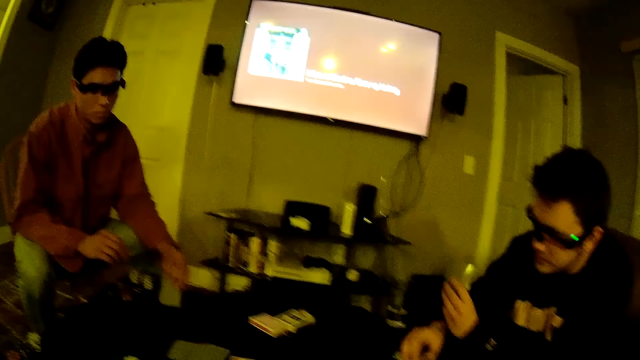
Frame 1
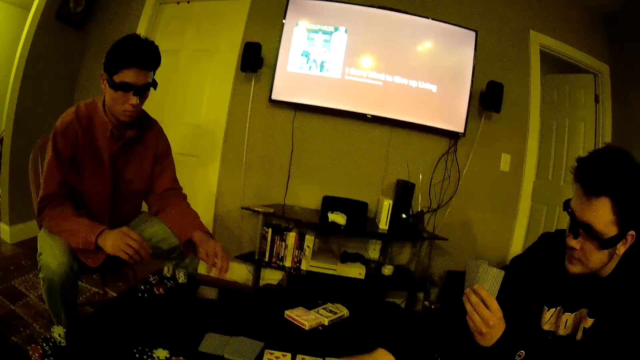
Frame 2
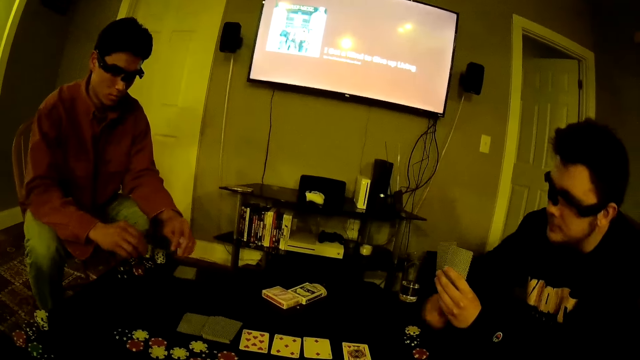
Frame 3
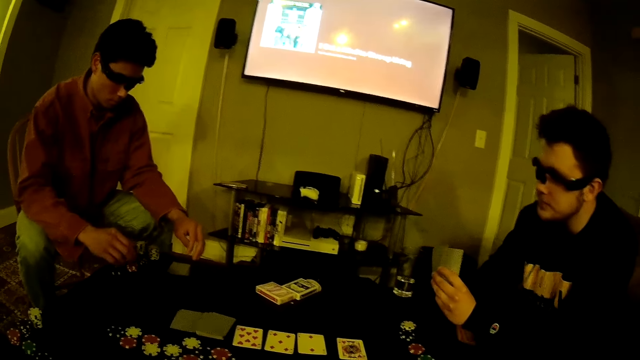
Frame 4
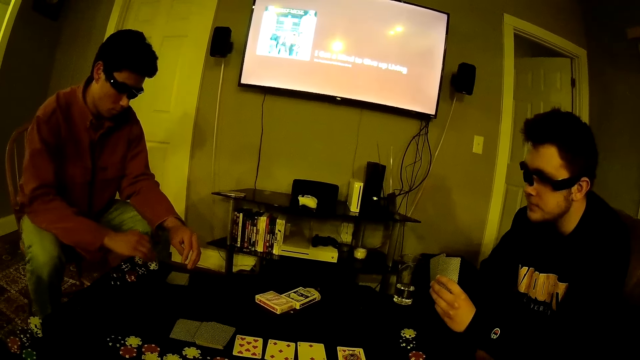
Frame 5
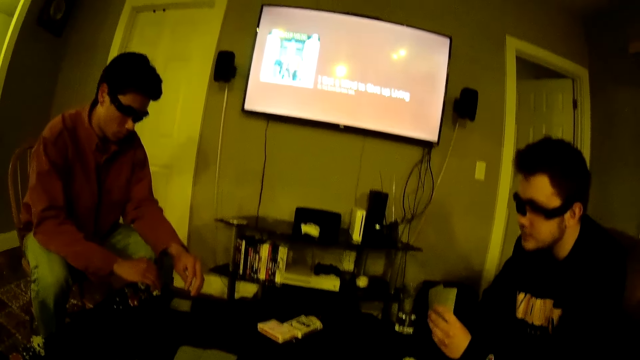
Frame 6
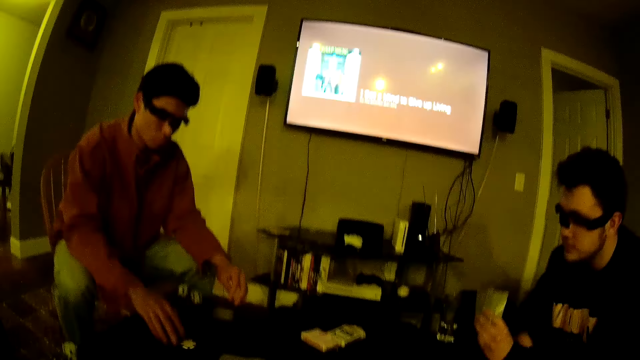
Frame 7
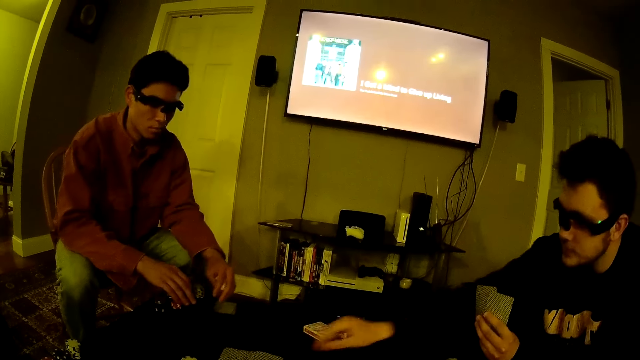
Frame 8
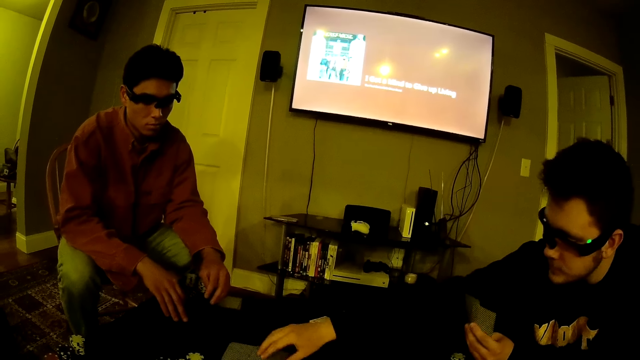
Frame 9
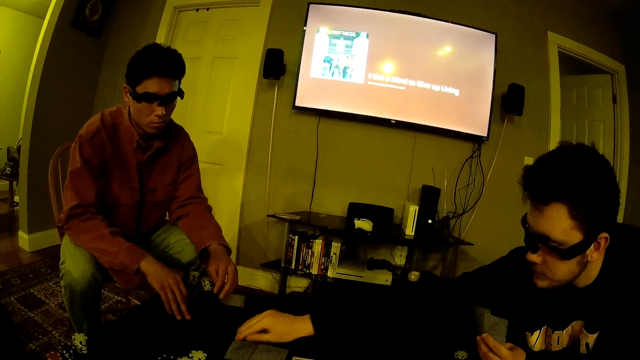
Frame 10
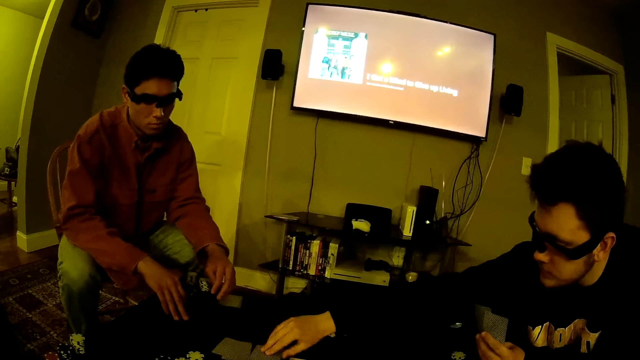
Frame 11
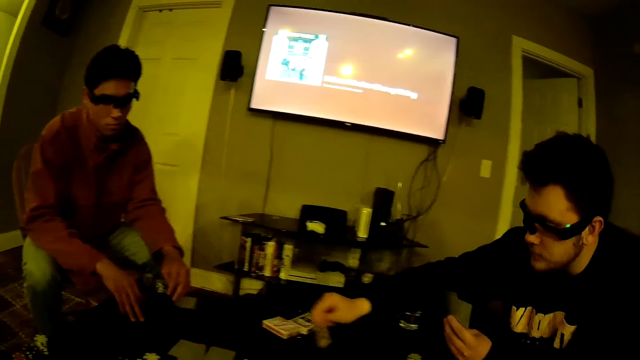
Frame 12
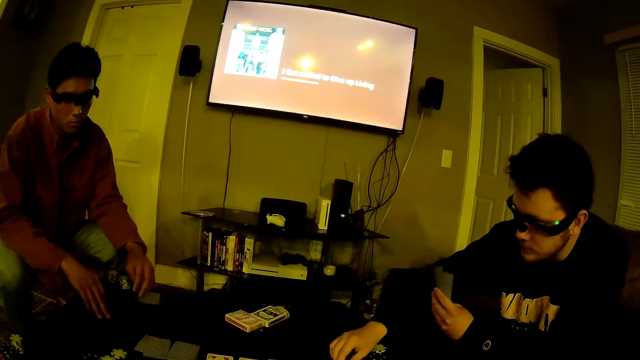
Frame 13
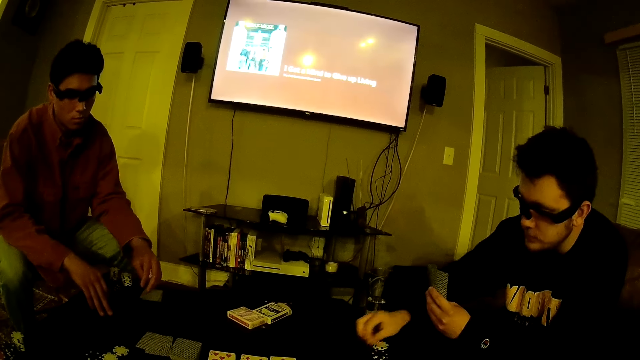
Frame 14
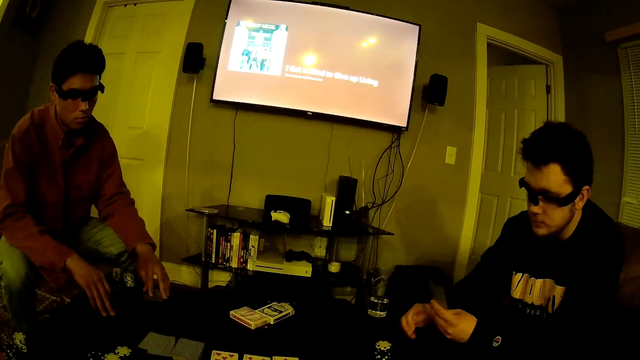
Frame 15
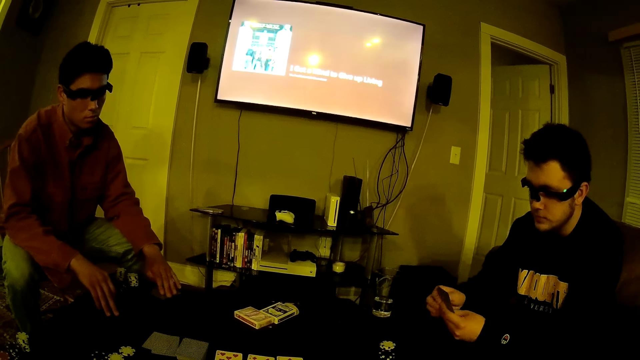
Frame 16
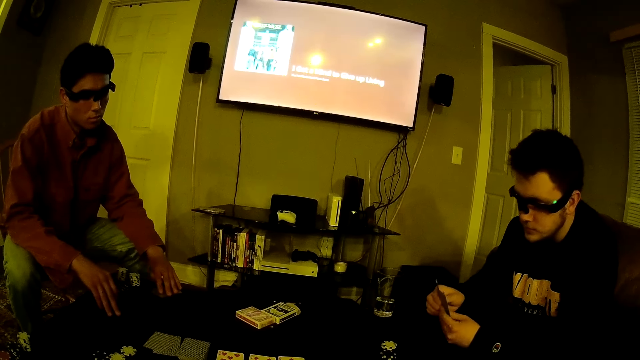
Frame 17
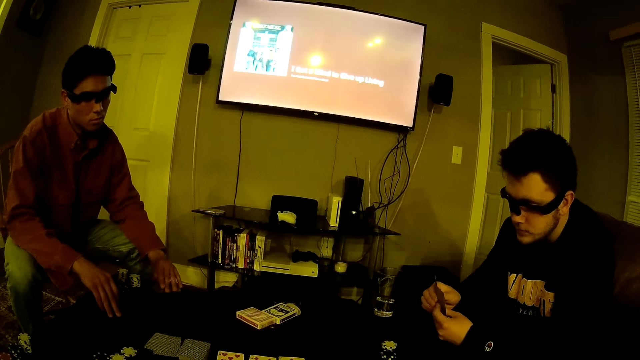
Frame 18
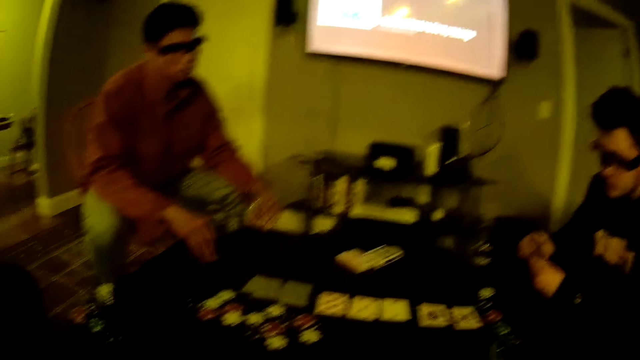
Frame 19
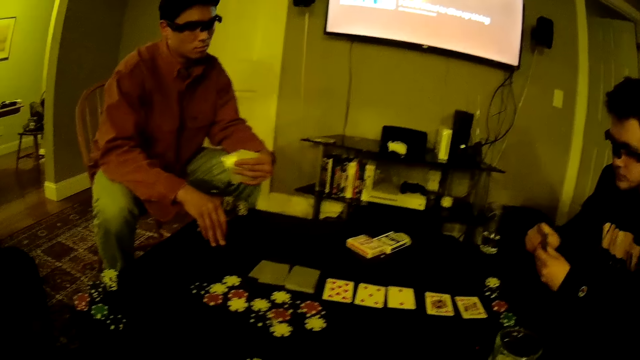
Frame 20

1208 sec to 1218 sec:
A man picks a poker chip from the table with his right hand. Another man drops a card on the table with his left hand. The first man drops the poker chip on the table with his right hand. The camera wearer looks around the house. The other man picks a poker chip from the pile of poker chips on the table with his right hand. He drops the poker chip on the table with his right hand. The first man picks a card from the pile of cards on the table with his right hand. He drops the card on the table with his right hand. He picks a card from the pile of cards on the table with his right hand. He drops the card on the table with his right hand. The other man picks the cards from the table with his right hand.

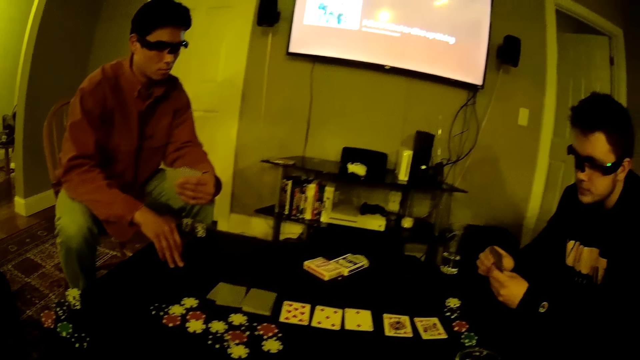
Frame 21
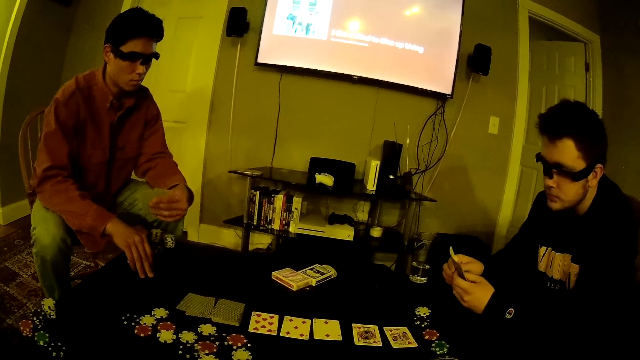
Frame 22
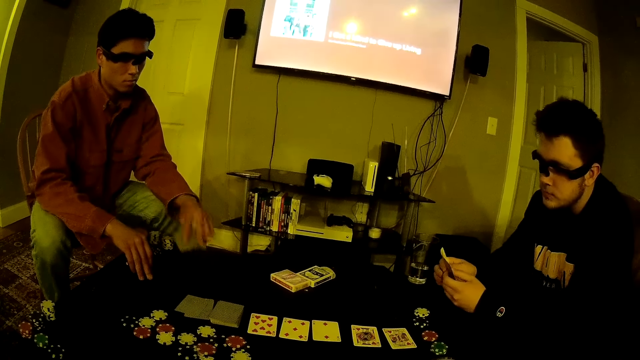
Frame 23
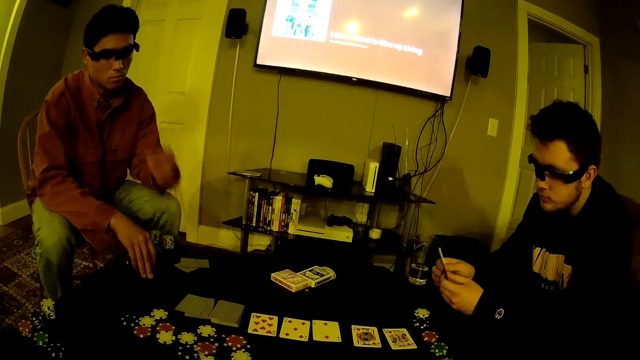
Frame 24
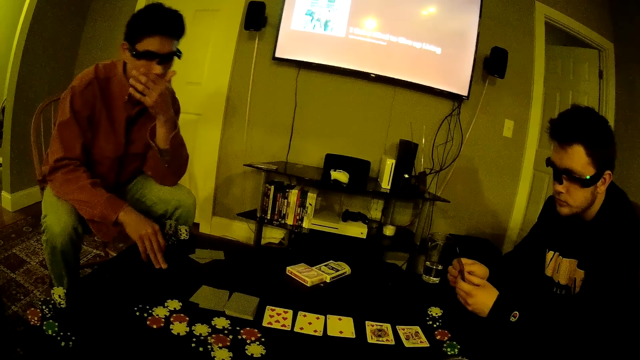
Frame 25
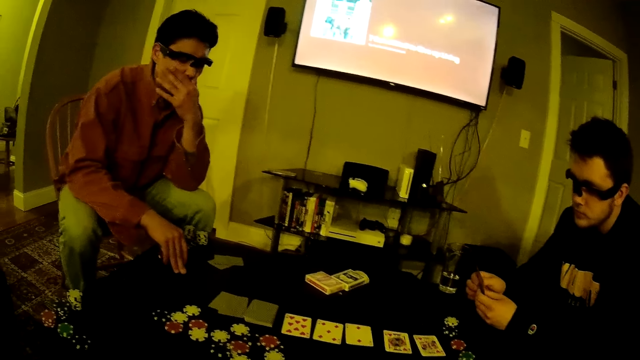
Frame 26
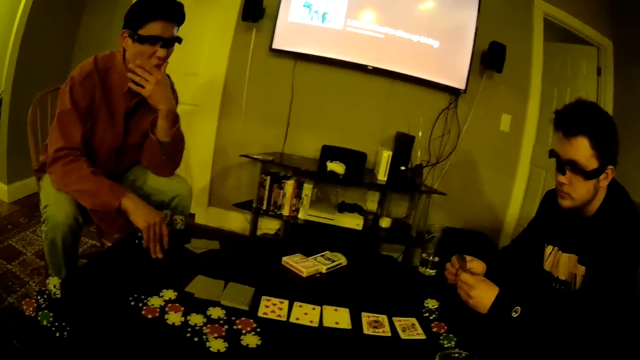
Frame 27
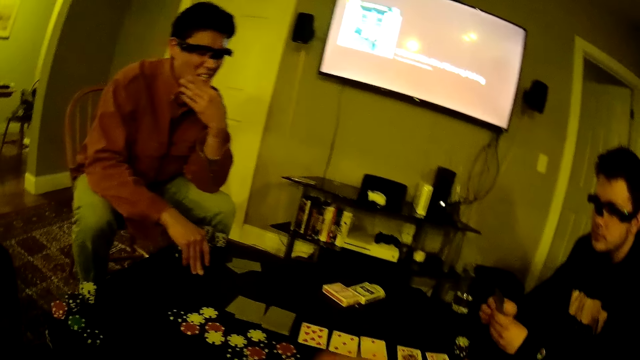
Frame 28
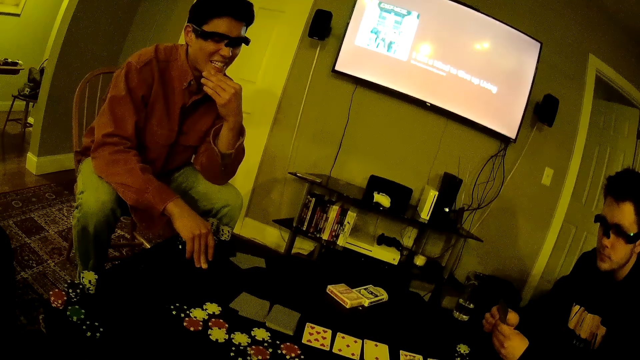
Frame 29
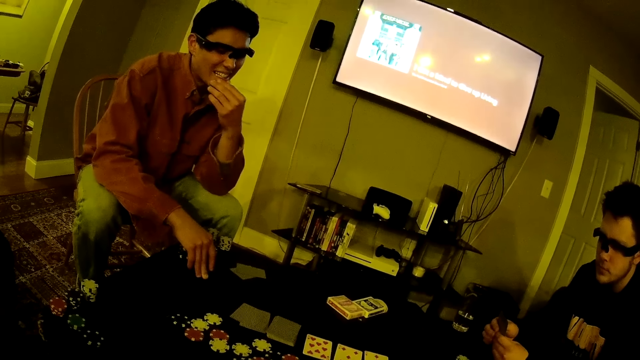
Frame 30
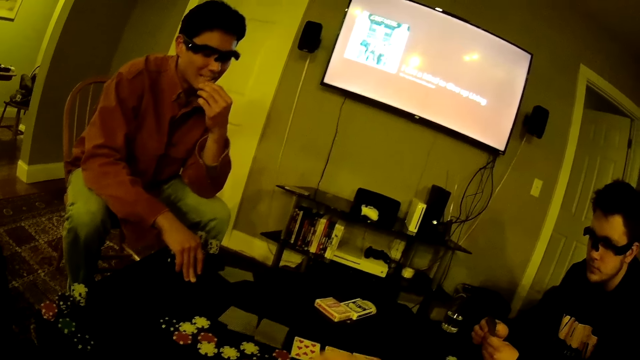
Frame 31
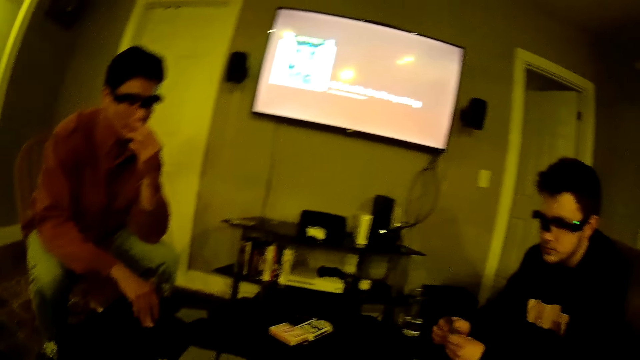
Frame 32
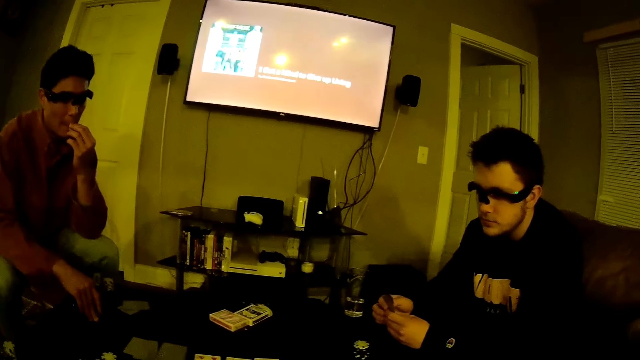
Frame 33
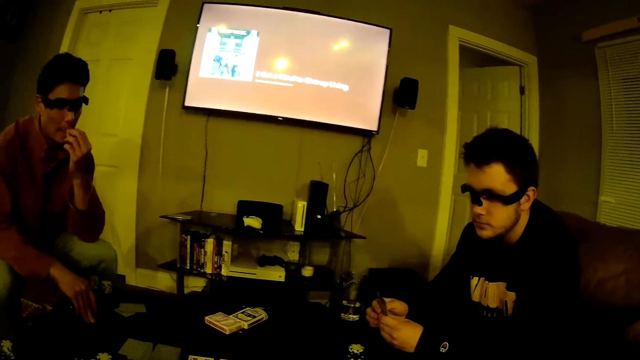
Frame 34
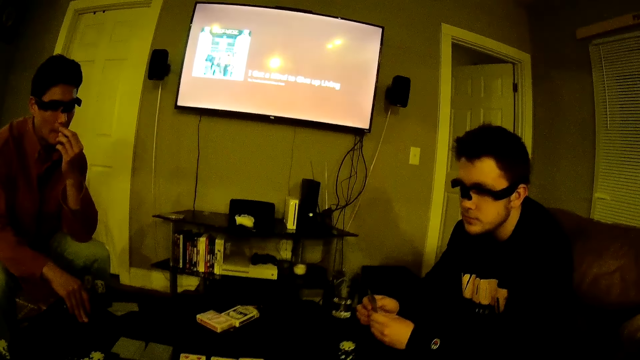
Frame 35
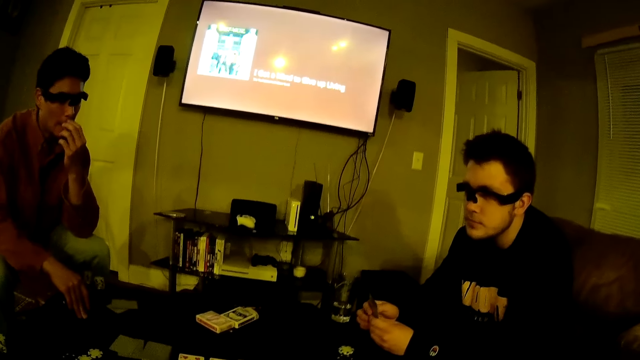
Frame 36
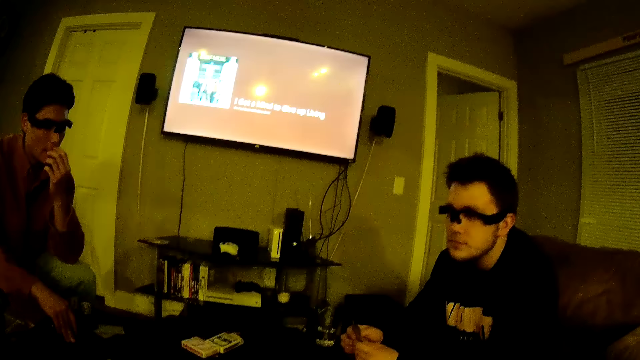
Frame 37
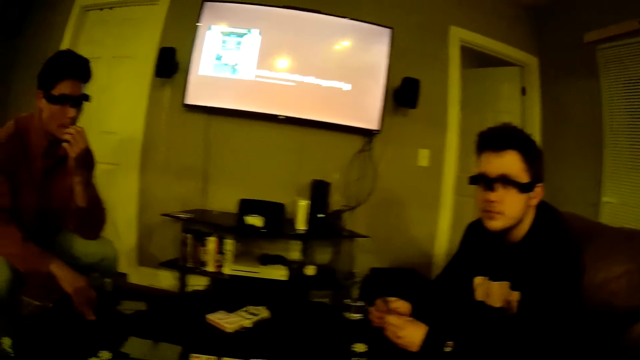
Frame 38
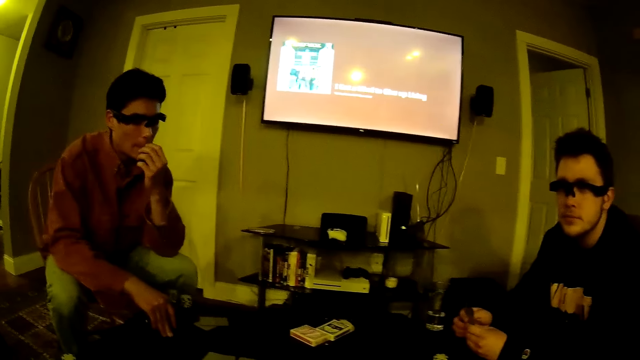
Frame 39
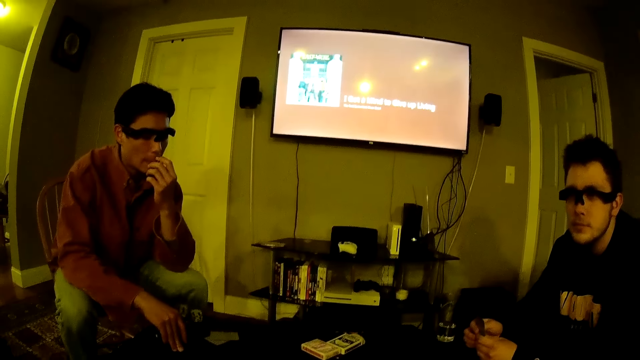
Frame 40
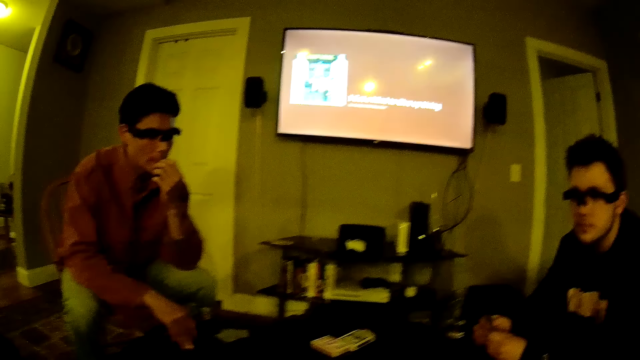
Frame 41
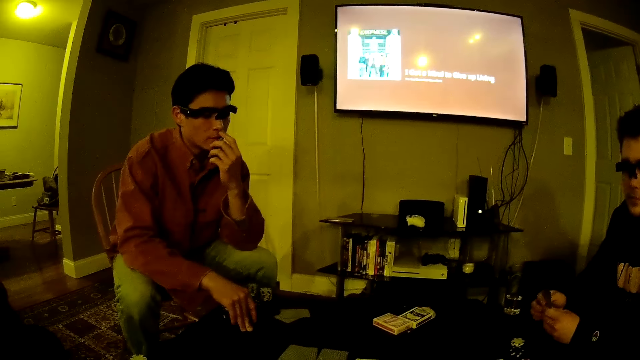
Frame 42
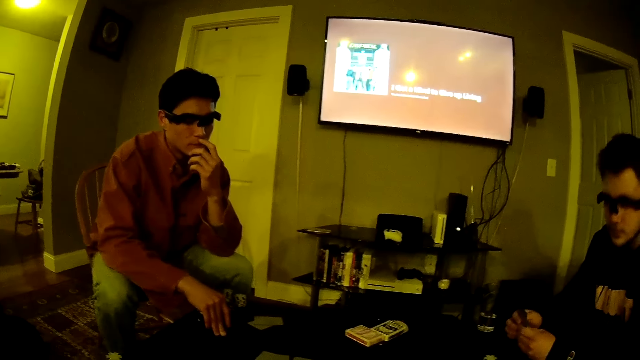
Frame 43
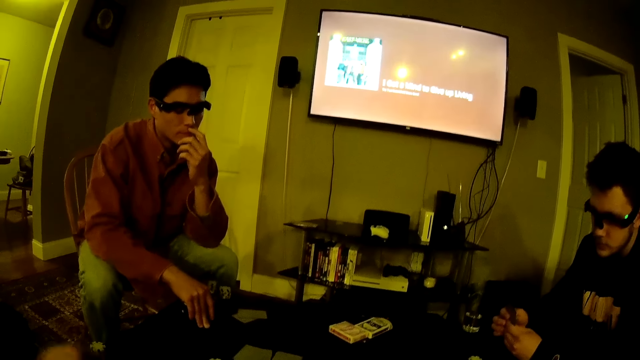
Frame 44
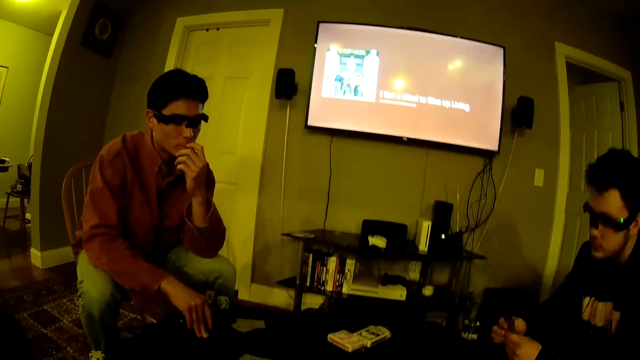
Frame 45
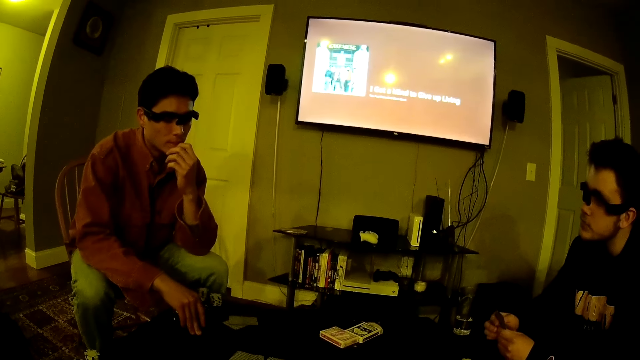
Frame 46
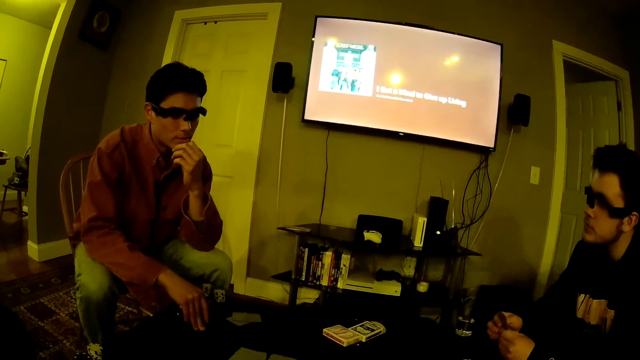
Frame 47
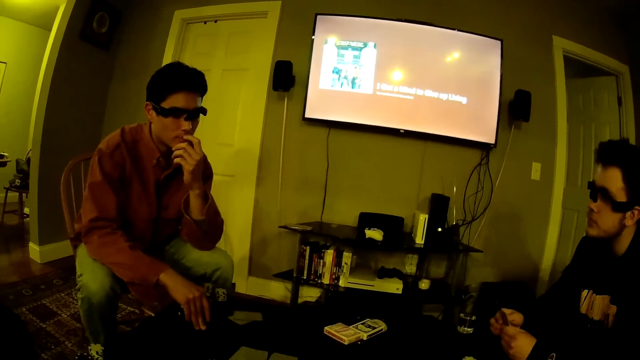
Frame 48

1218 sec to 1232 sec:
A man drops the cards on the table with his right hand. The camera wearer picks something on the table. They look at another man.
